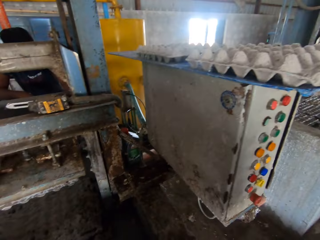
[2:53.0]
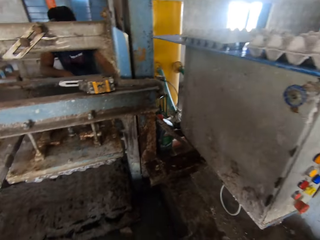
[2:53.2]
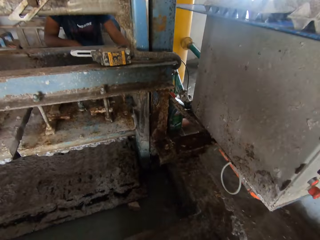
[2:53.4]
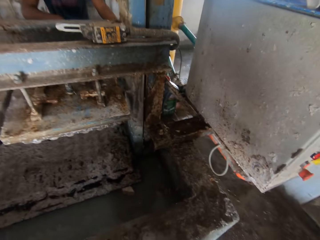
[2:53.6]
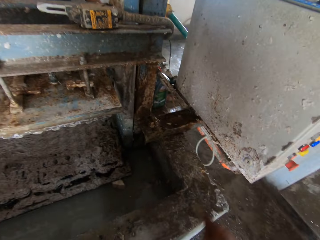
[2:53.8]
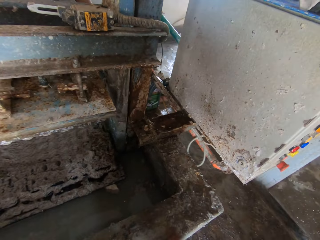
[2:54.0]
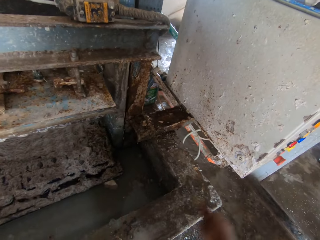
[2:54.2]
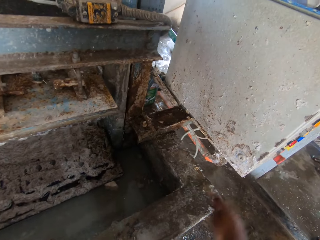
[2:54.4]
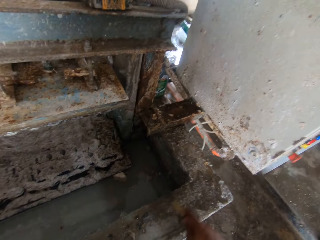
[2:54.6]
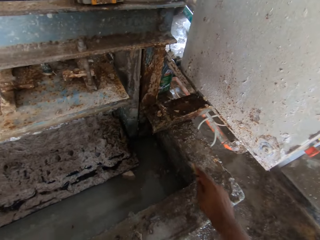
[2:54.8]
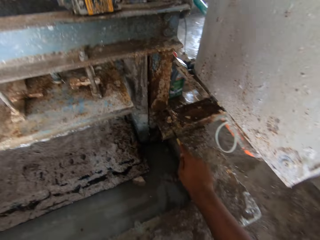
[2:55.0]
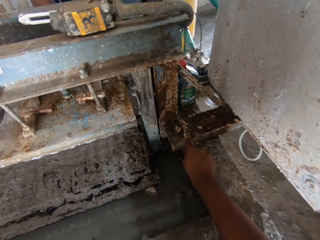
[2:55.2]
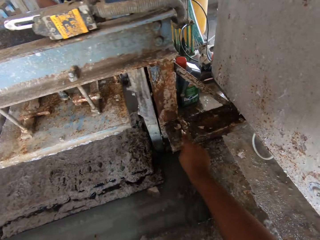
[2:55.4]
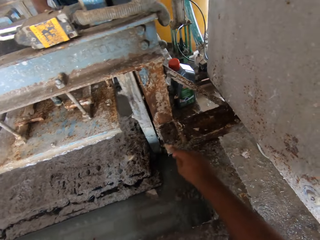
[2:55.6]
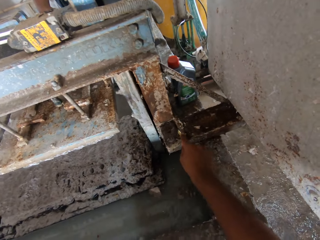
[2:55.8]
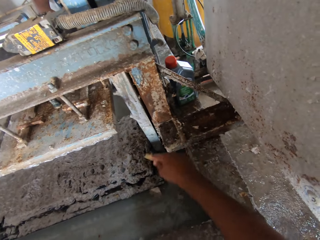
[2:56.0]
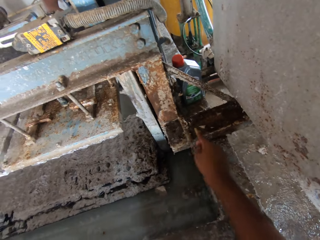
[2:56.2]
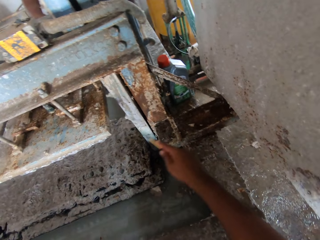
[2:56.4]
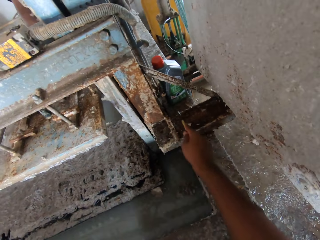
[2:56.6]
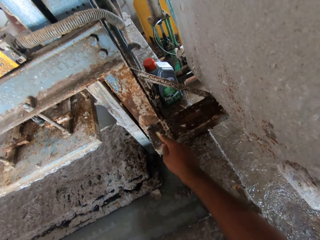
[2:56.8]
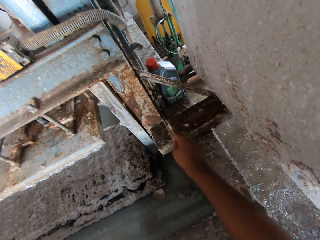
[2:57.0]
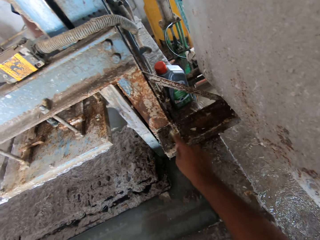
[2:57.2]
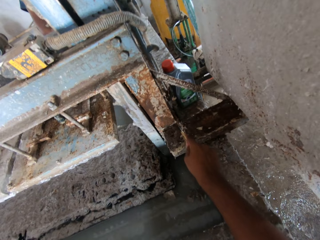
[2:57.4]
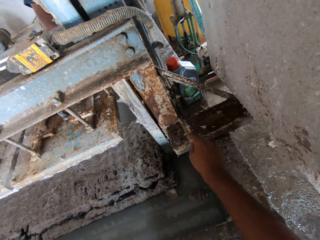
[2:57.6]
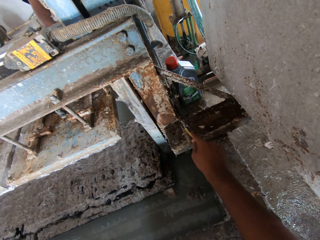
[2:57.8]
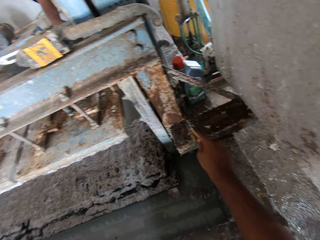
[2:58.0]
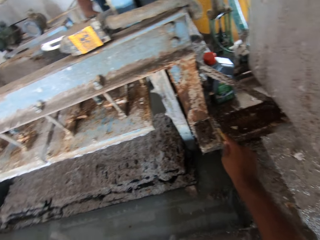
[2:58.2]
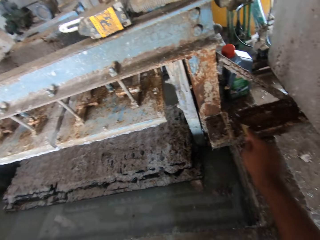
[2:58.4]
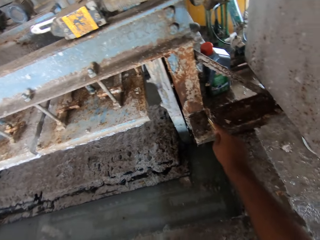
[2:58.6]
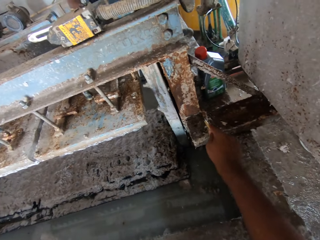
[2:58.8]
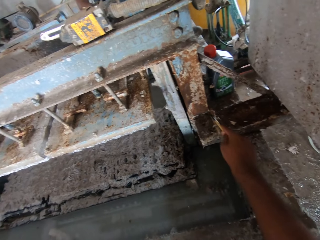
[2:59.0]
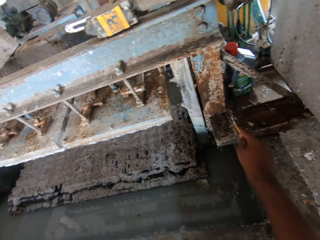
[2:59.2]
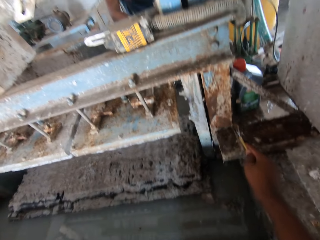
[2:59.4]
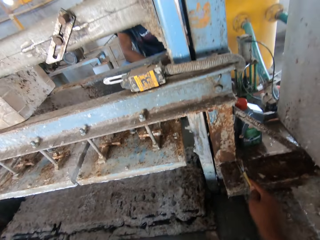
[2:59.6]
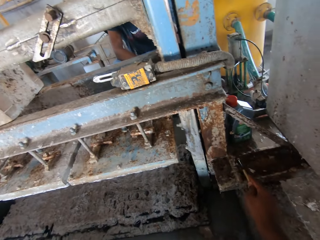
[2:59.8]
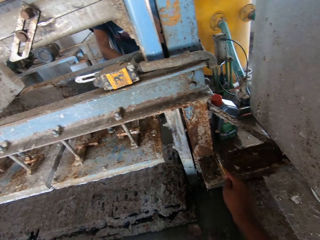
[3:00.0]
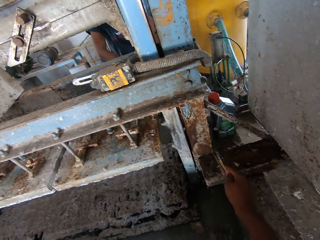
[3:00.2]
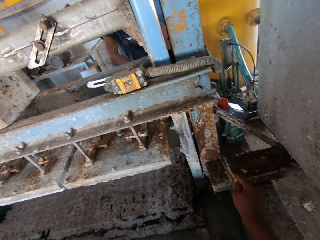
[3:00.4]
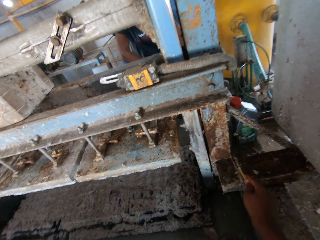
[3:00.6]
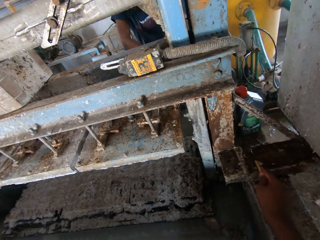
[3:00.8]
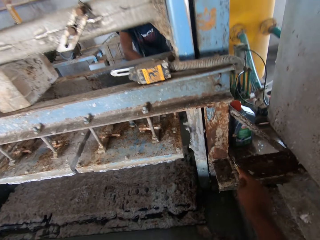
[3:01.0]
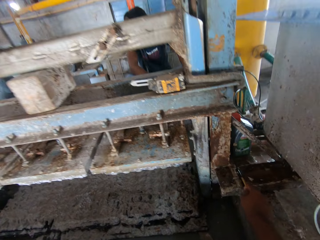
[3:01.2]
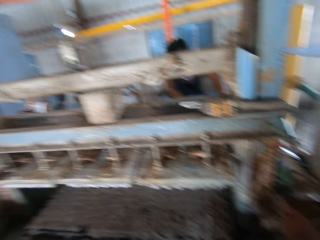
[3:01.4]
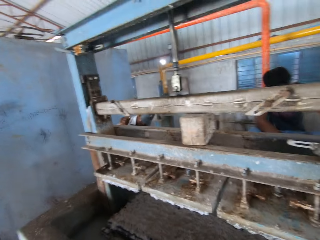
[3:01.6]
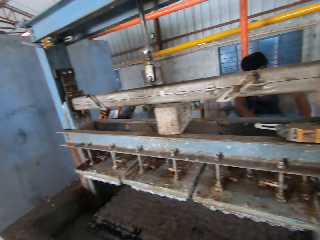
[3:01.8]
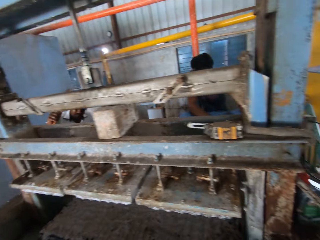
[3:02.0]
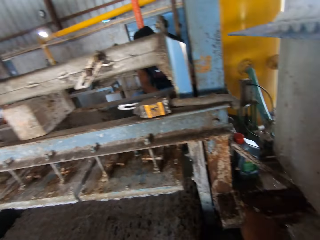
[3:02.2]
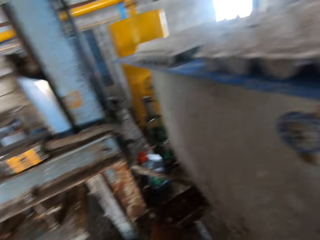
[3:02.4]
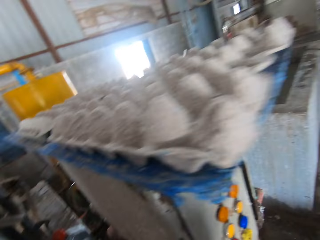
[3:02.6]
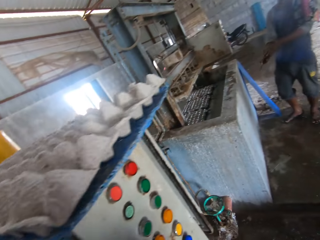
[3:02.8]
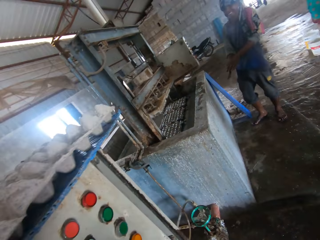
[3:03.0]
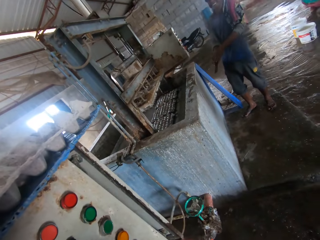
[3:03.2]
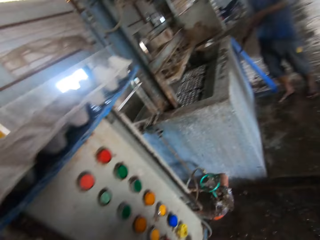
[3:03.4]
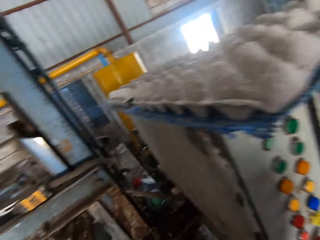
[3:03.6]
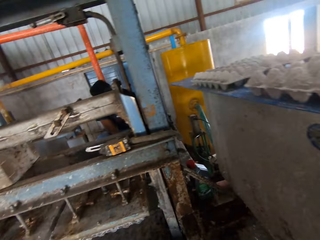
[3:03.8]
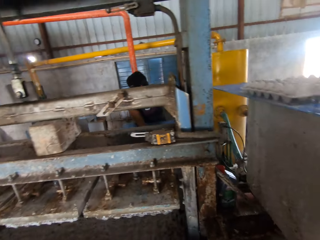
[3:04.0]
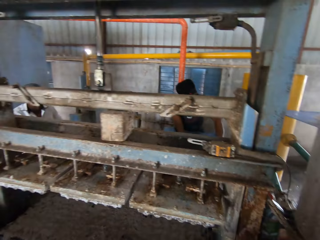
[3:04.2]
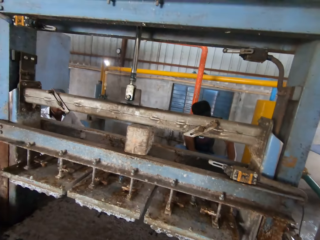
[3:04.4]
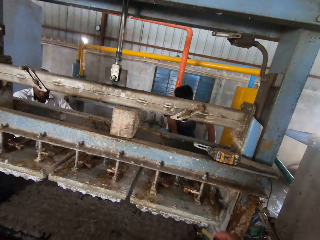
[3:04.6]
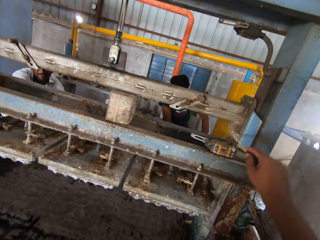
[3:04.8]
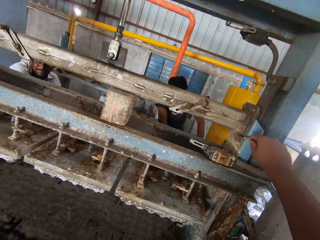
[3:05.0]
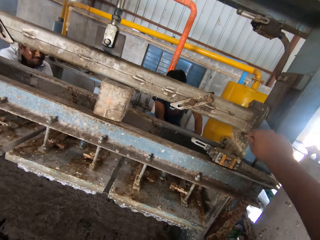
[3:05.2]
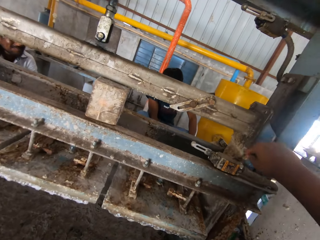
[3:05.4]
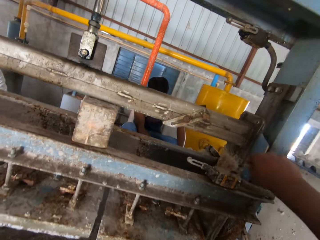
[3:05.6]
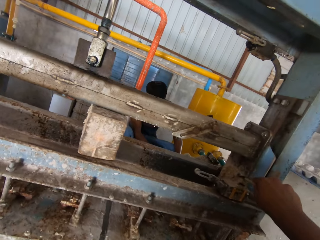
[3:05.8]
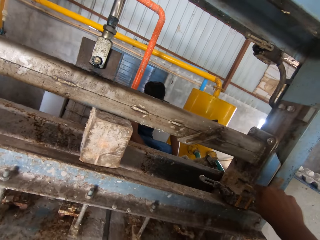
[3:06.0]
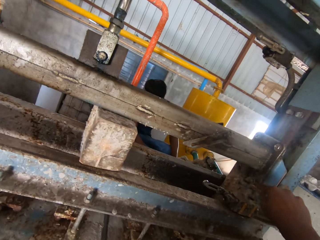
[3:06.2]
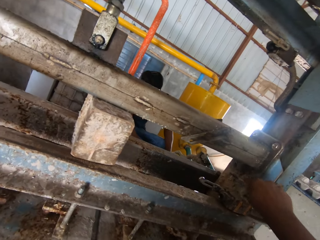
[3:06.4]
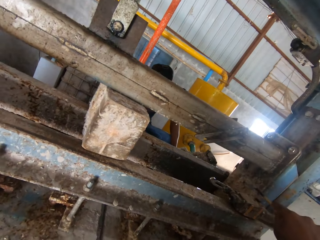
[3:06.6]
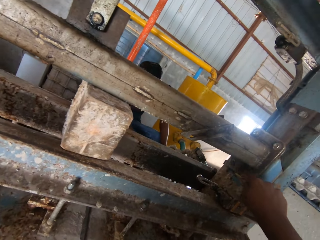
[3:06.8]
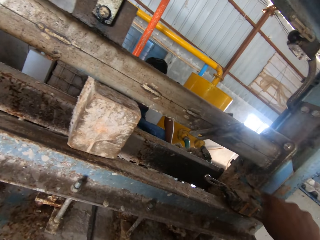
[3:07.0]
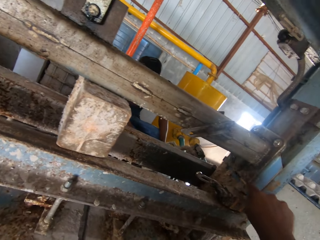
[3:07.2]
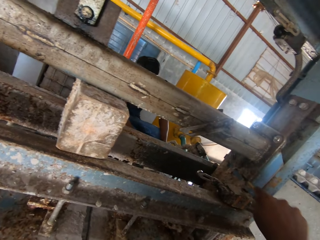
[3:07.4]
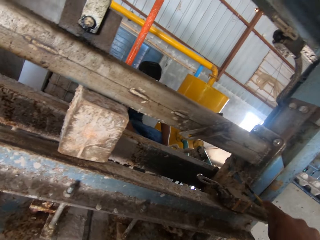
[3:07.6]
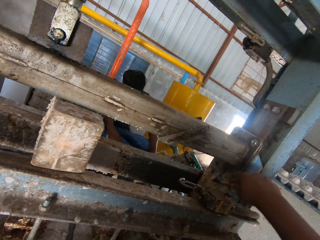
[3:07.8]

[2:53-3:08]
The camera wearer scrapes the paper off from the machine with a screwdriver. They look around. They scrape the paper off with a screwdriver.

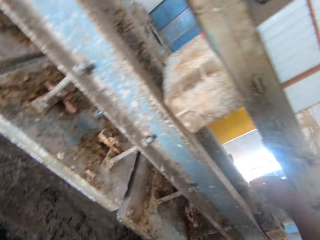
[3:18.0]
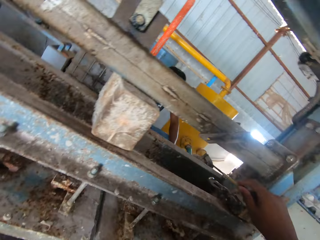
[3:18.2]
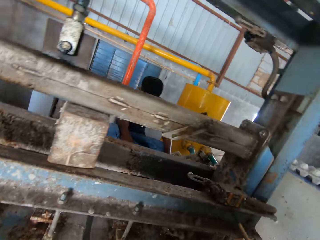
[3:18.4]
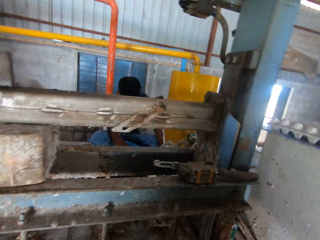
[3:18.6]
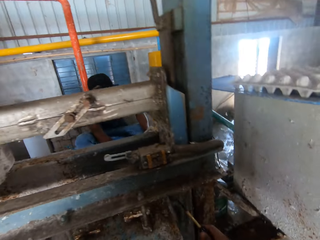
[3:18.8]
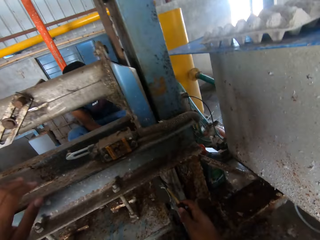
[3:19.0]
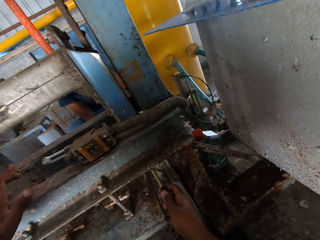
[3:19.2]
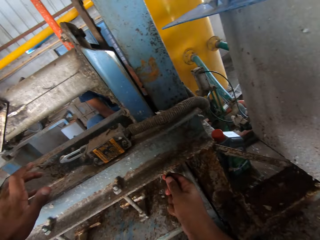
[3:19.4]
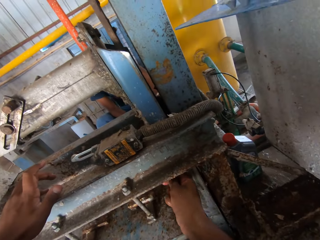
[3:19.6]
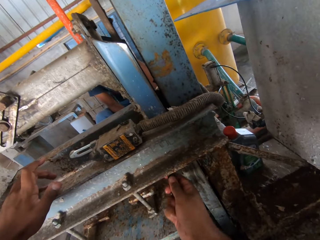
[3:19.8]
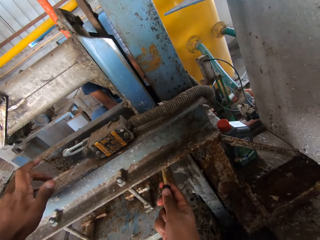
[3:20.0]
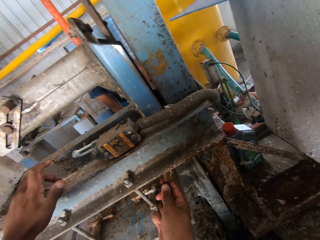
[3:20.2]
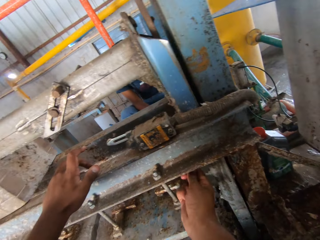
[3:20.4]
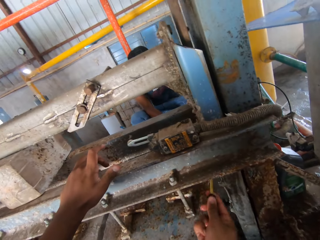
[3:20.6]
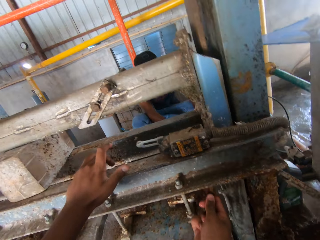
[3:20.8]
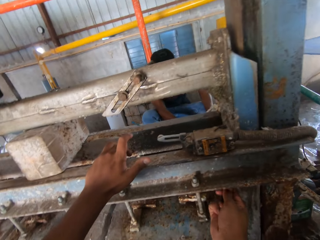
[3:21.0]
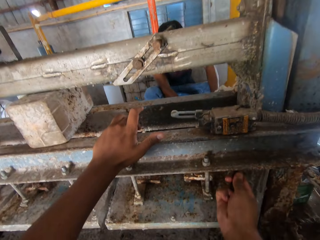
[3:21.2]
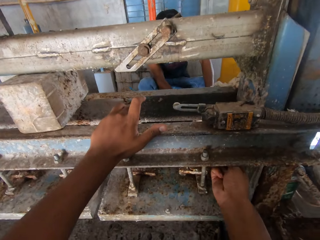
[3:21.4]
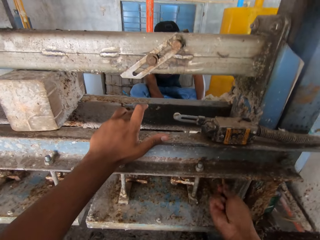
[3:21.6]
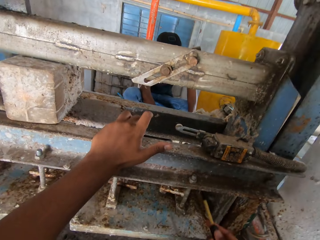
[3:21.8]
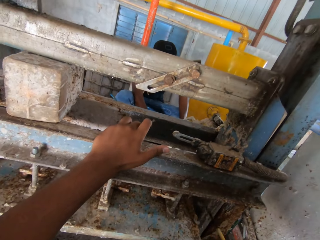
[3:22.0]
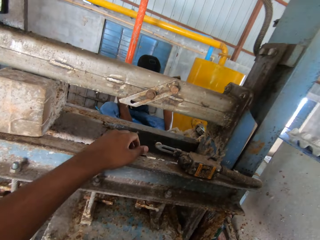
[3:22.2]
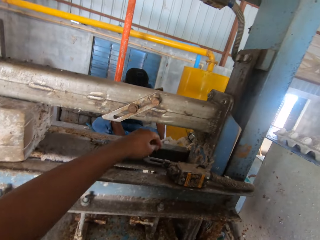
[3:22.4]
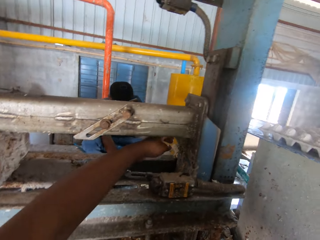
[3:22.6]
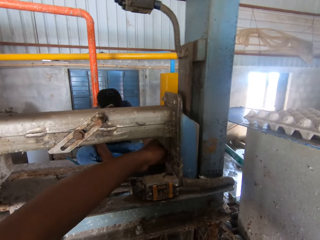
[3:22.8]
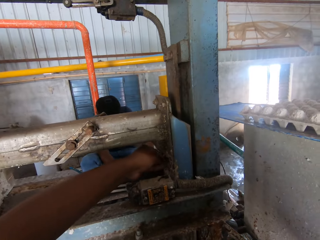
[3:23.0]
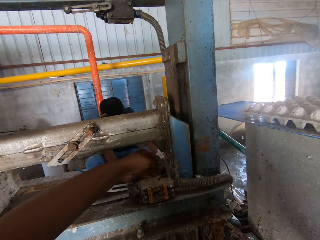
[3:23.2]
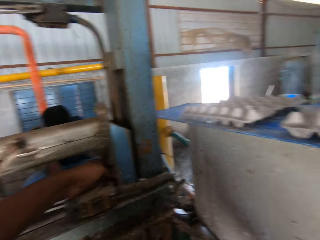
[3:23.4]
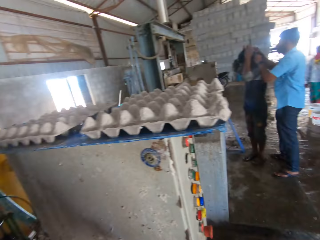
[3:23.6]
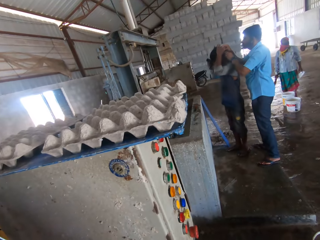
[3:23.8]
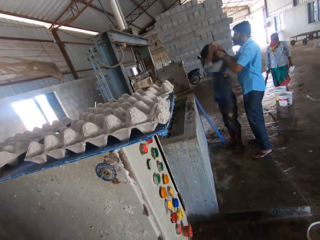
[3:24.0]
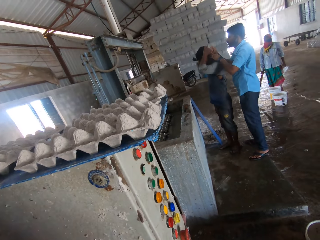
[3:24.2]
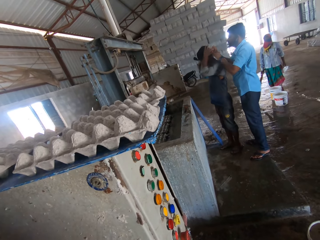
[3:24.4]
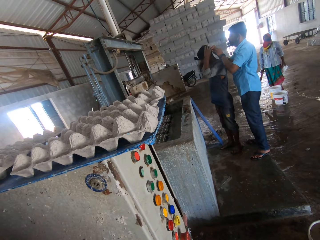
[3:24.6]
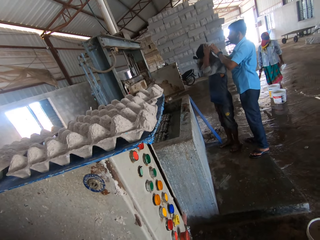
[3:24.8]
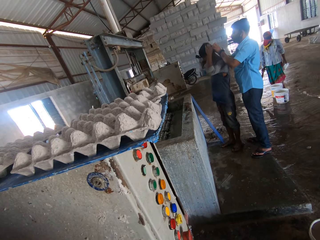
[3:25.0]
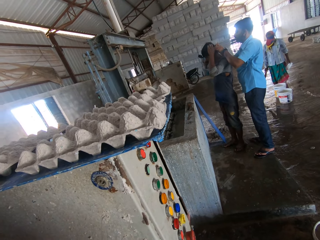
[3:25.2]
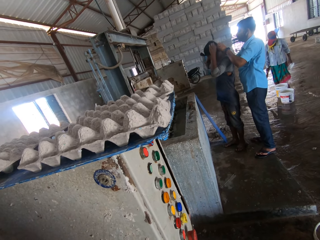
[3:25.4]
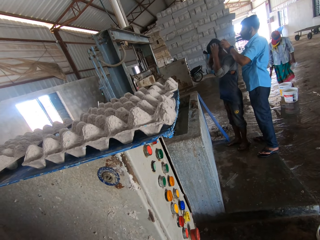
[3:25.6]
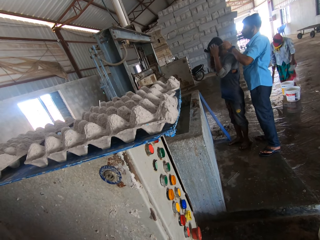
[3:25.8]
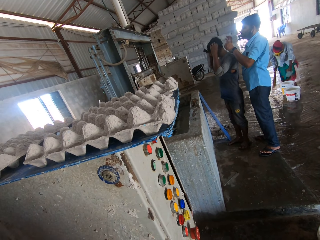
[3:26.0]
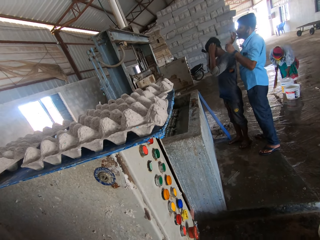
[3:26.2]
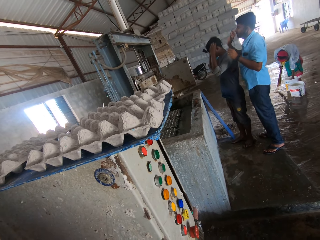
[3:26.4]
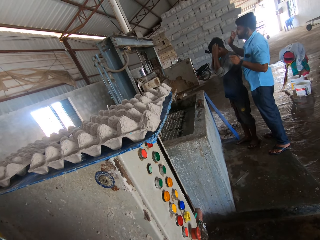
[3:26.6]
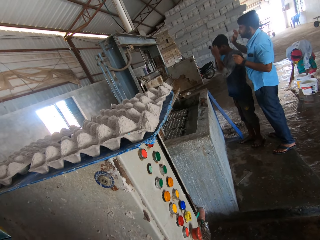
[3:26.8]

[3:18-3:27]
The camera wearer removes the paper with the left hand. They look around the room.
